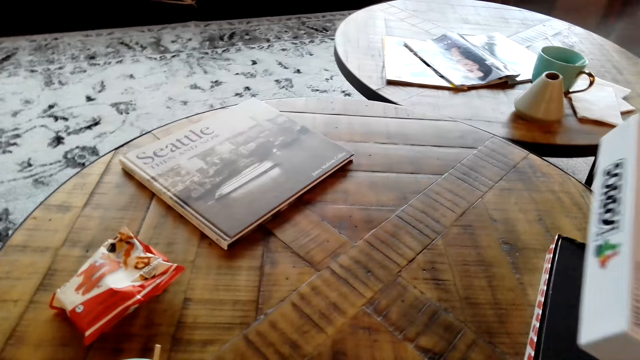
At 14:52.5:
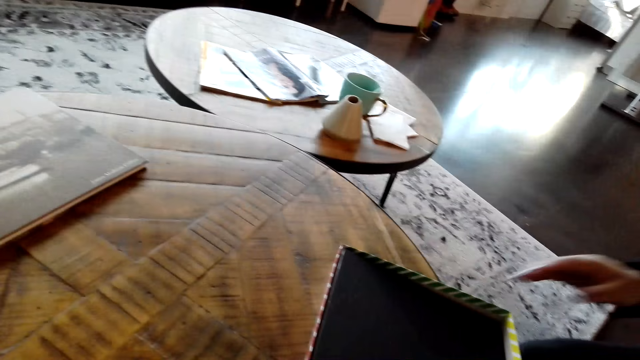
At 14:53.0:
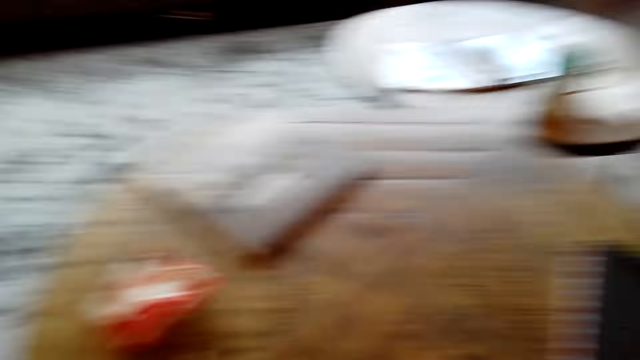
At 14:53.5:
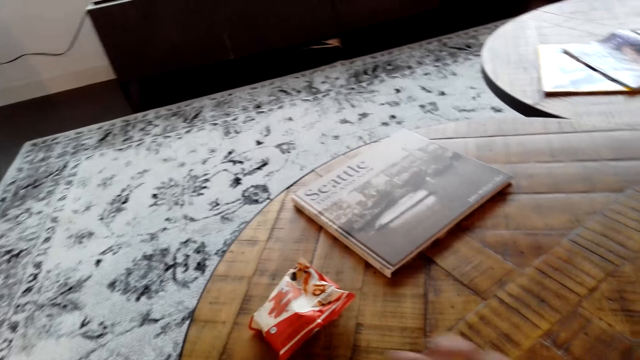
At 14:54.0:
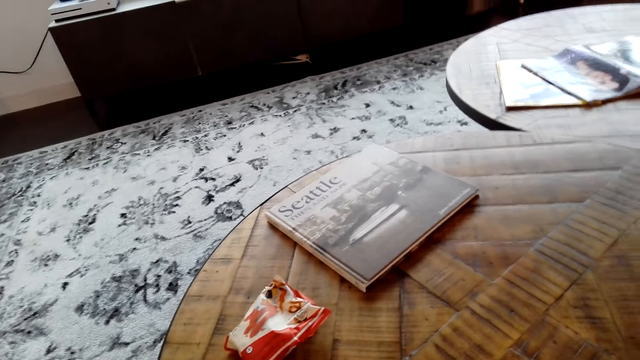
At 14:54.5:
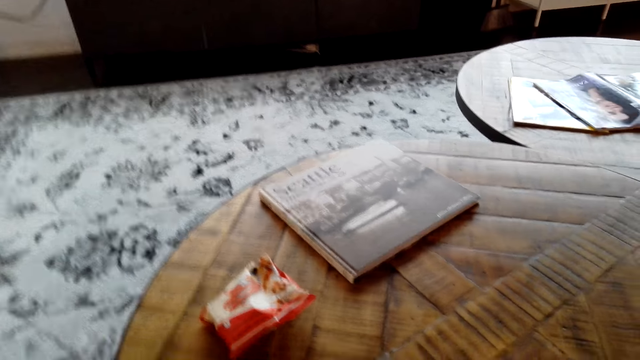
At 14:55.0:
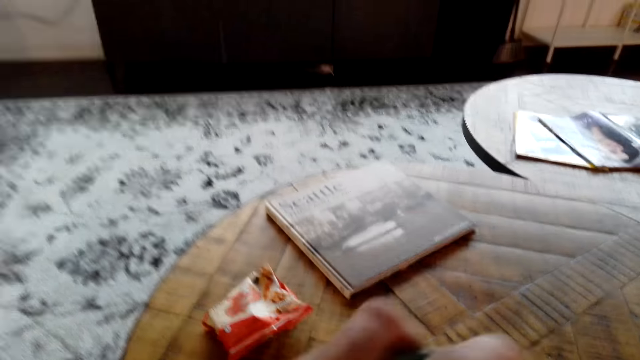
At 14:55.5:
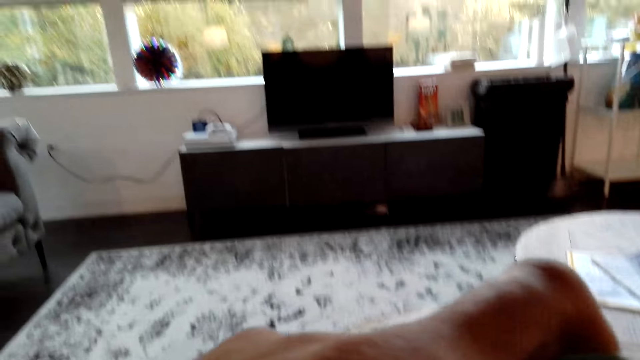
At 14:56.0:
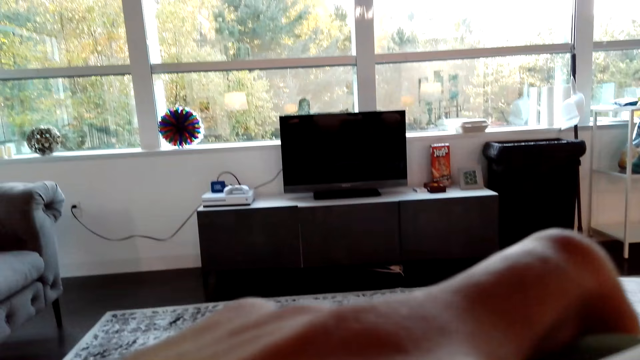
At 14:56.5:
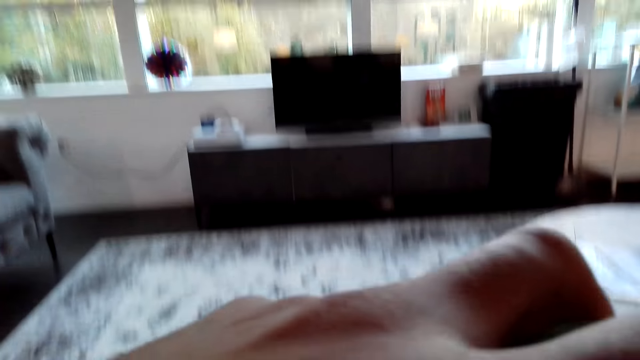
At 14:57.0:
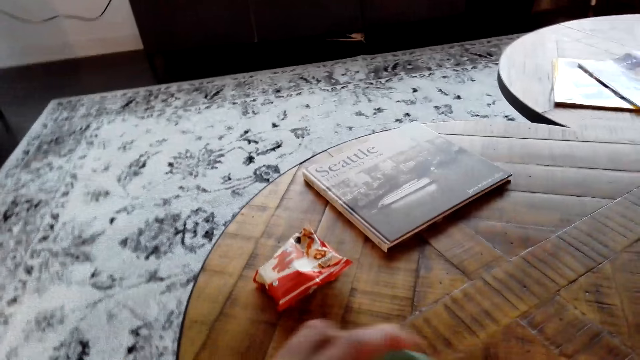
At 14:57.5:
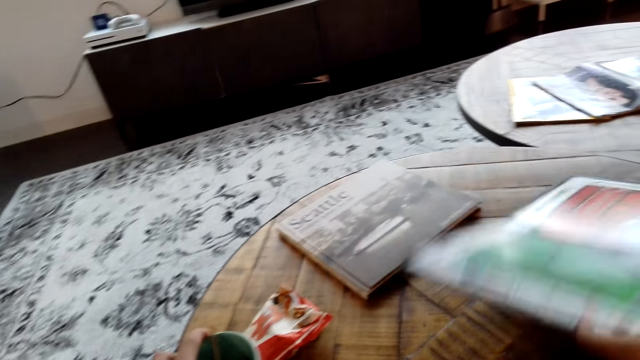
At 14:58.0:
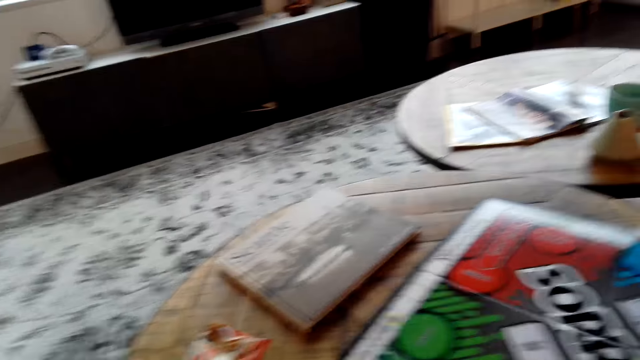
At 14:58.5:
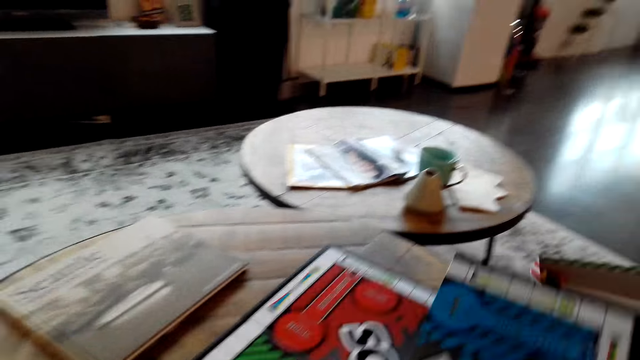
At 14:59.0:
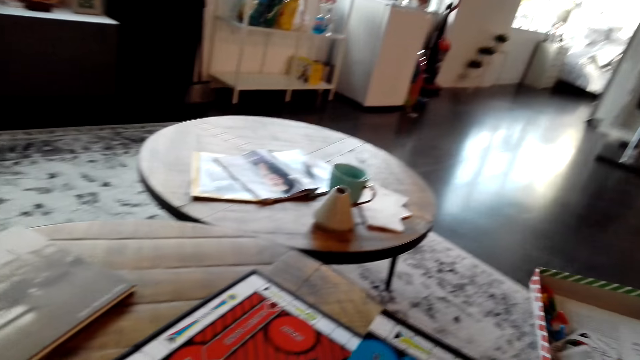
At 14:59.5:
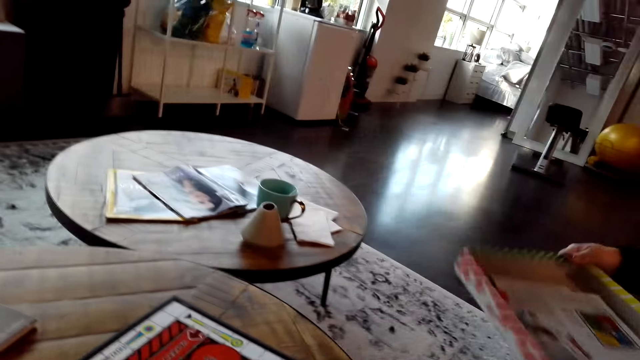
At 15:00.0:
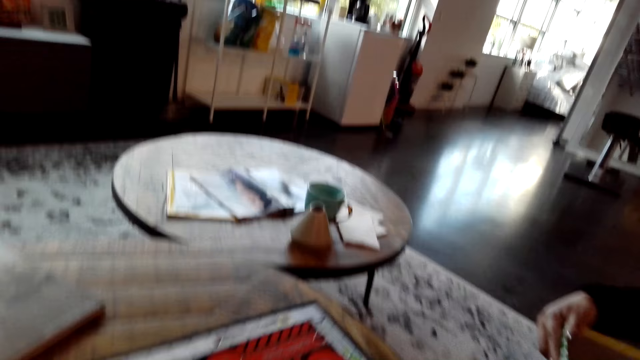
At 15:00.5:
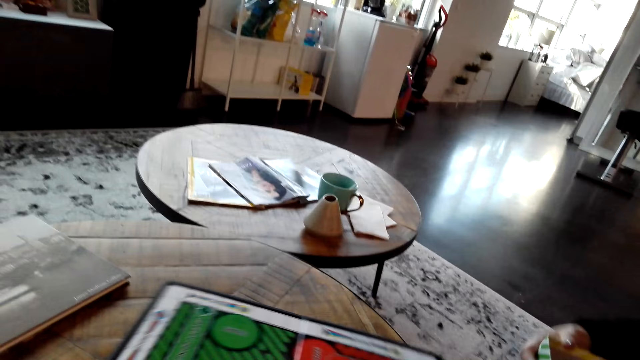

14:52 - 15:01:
The lady opens the box of board game. The camera wearer drinks the coffee.

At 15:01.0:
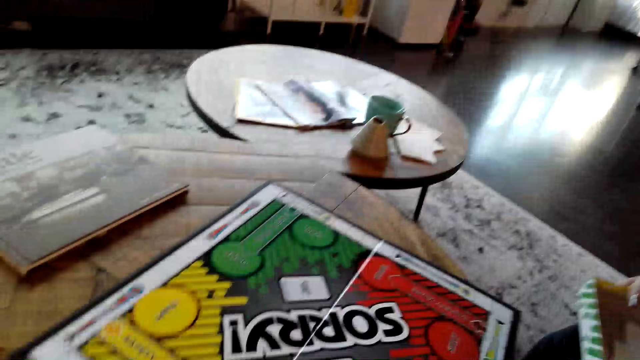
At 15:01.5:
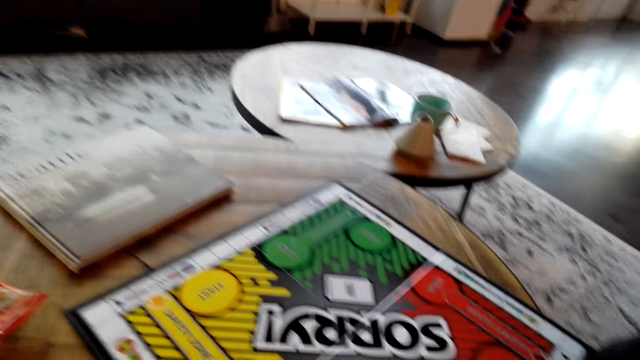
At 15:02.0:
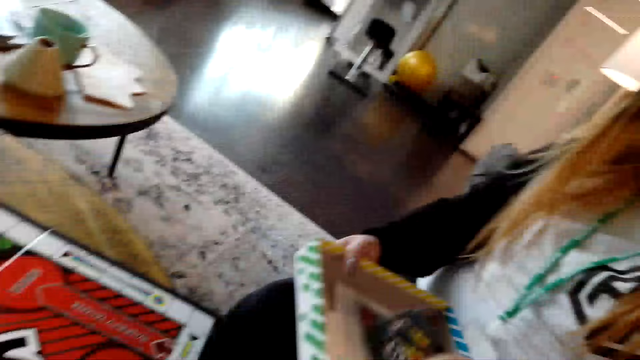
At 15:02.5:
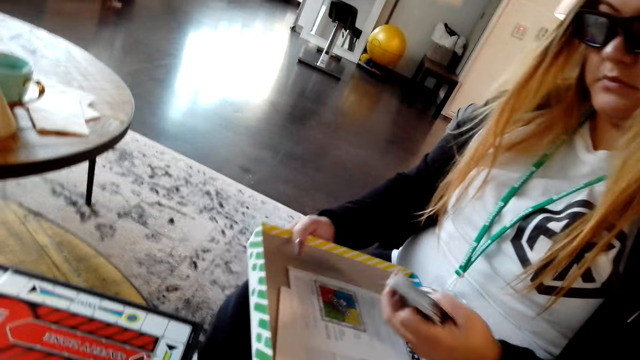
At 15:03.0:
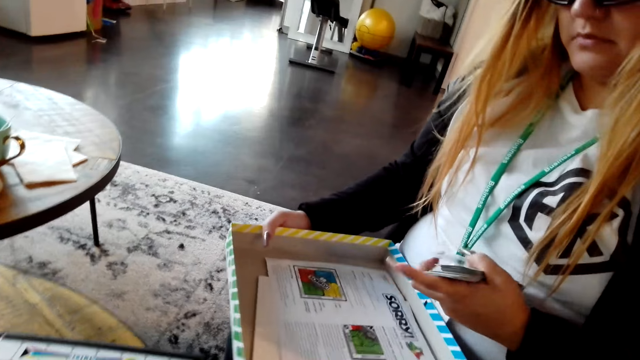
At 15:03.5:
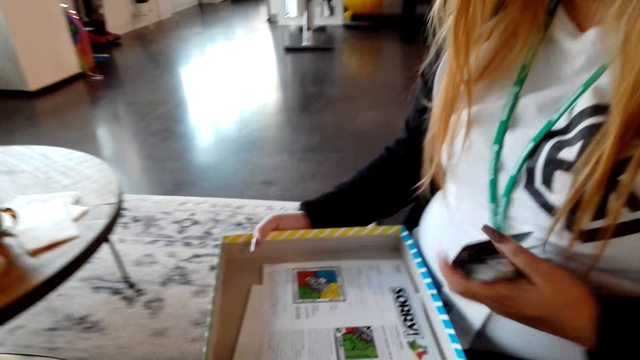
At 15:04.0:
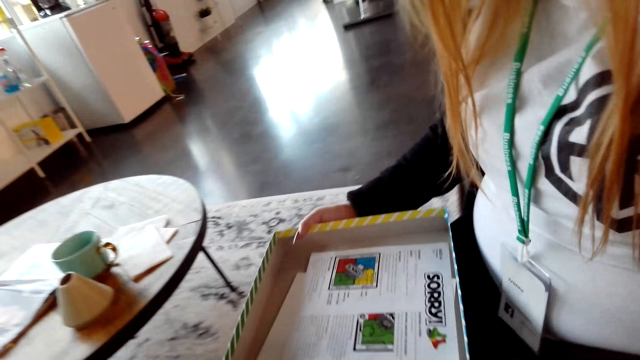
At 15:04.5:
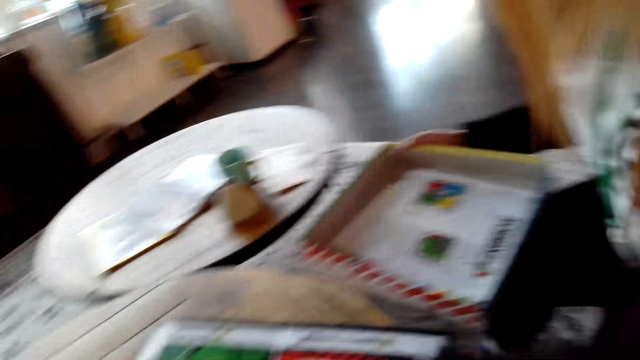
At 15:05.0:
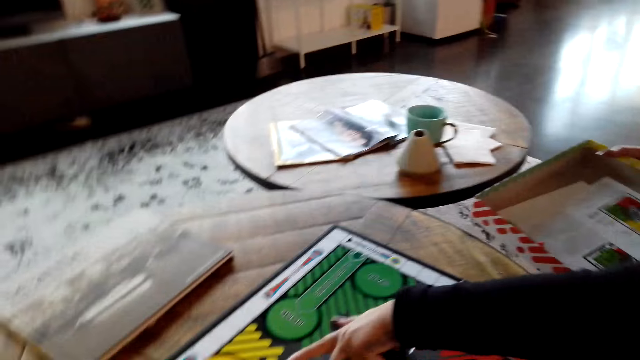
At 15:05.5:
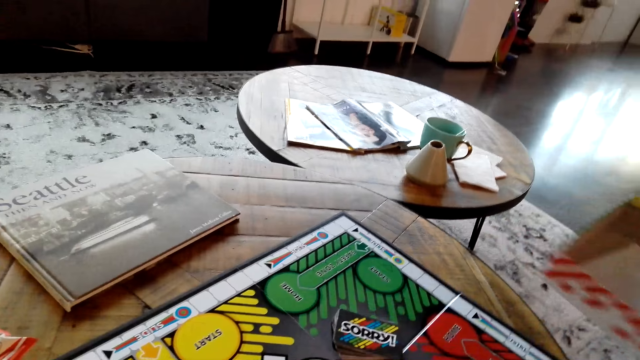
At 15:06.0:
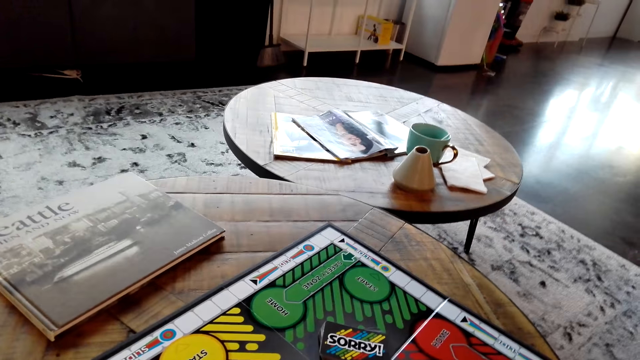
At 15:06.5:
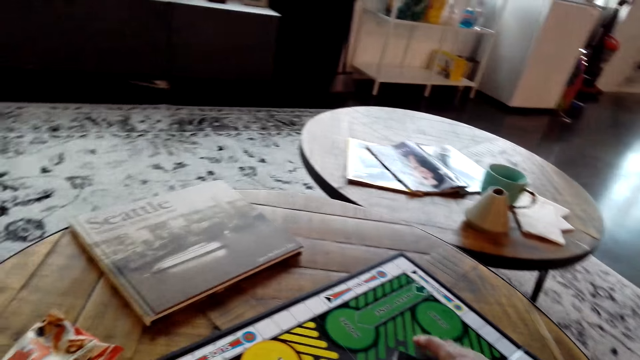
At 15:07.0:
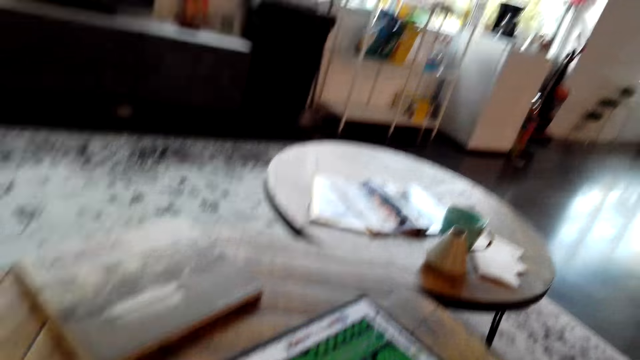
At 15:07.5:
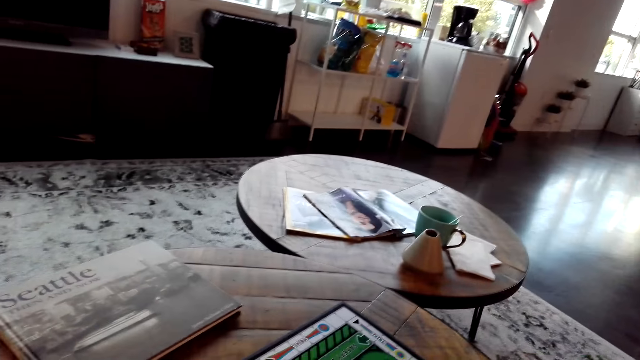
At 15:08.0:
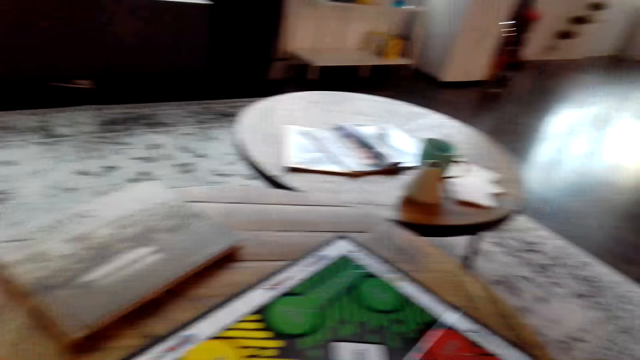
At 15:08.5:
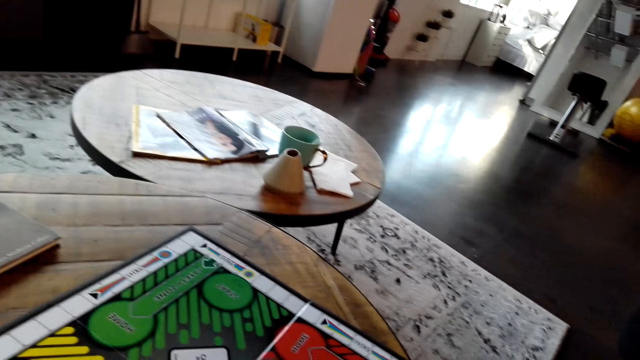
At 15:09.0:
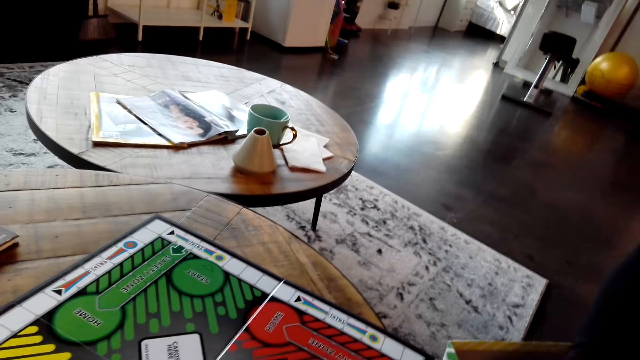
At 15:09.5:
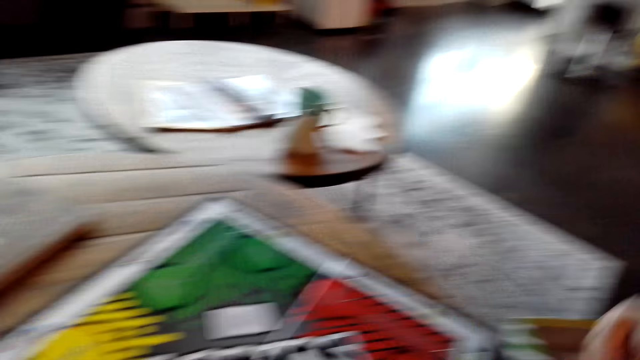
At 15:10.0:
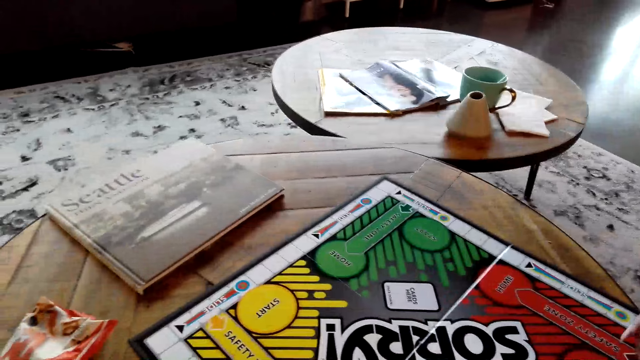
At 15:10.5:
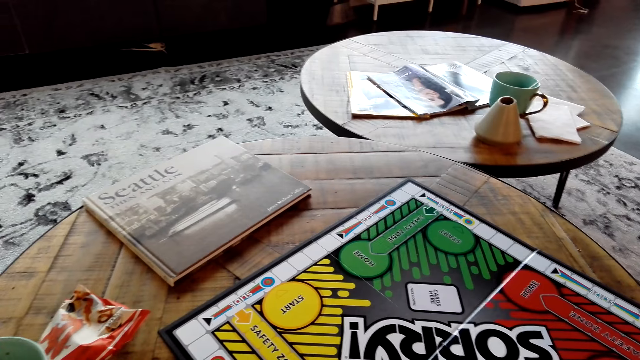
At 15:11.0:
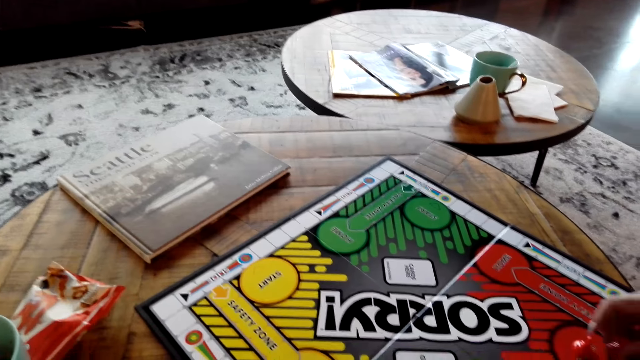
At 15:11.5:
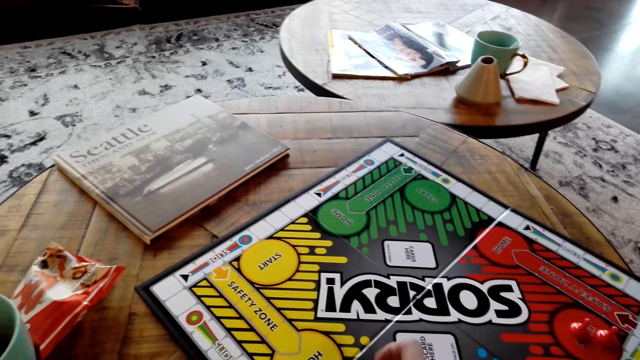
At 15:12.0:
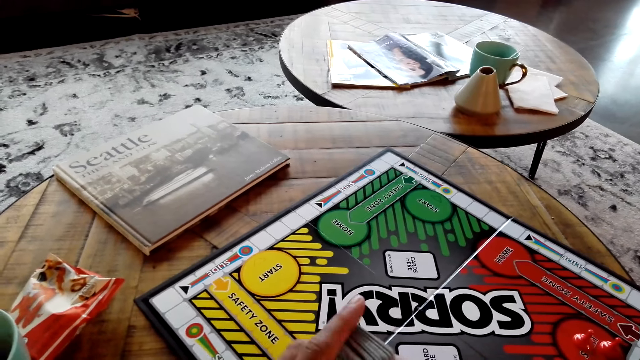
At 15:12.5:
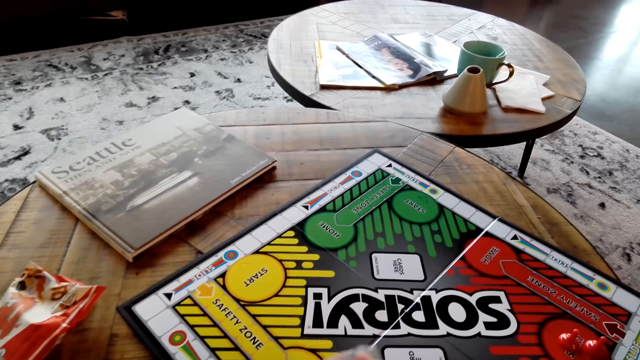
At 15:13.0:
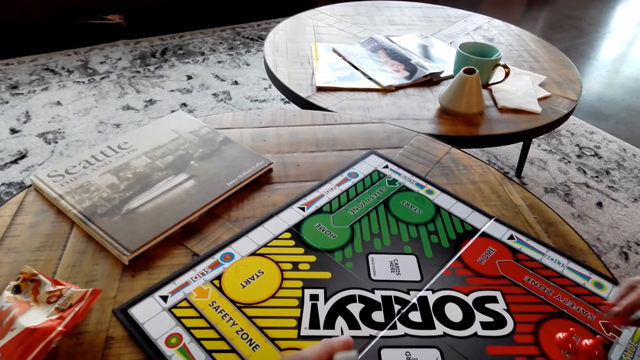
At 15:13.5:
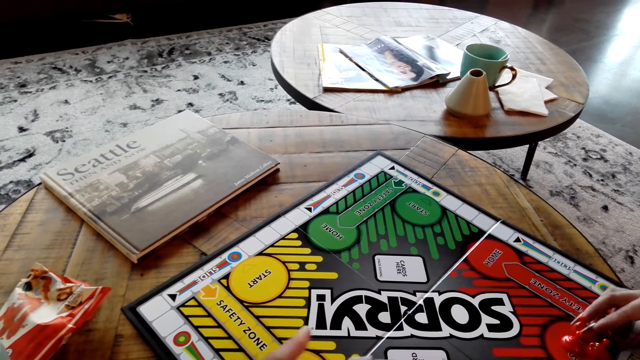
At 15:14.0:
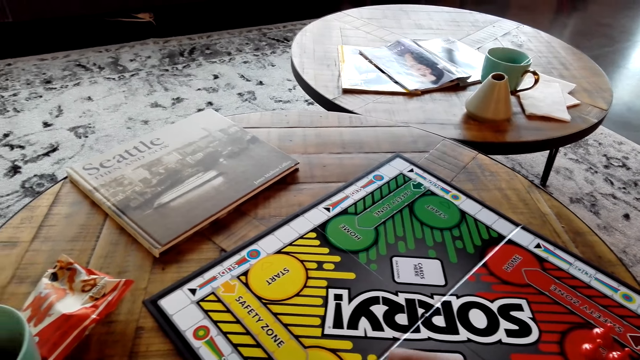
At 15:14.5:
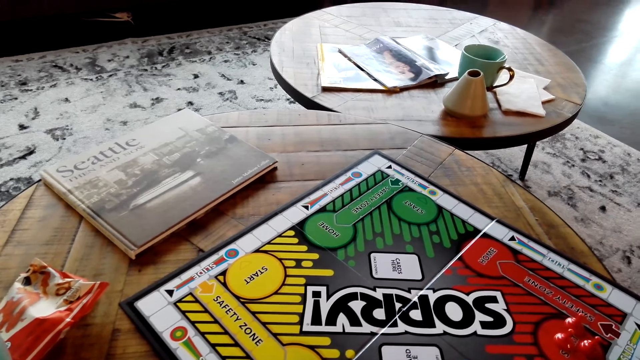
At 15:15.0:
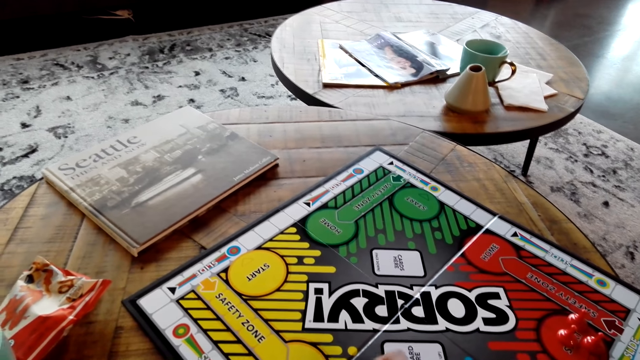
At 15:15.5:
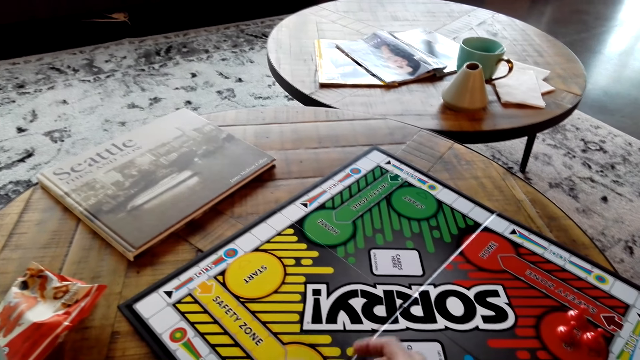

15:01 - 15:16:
The lady holds the board game cards on her left hand. She puts the board game card on the table. She puts the board game chips on the table.
